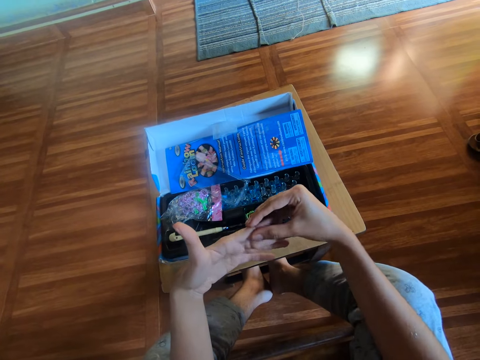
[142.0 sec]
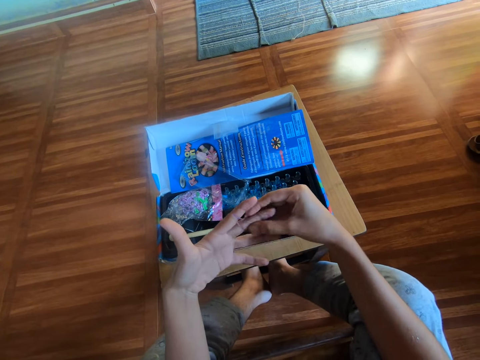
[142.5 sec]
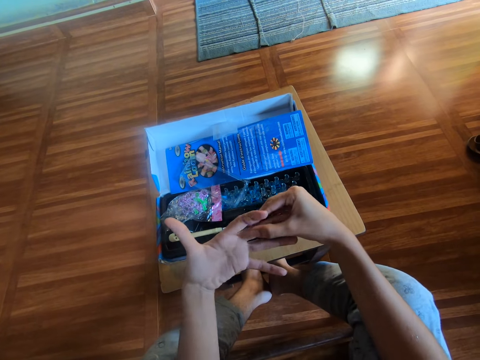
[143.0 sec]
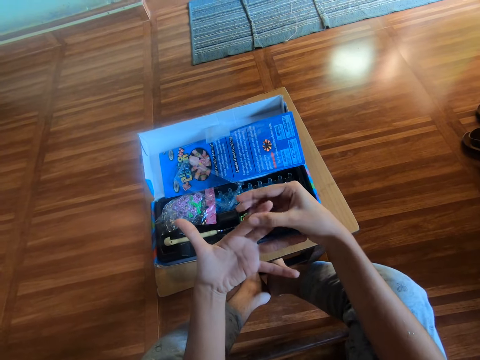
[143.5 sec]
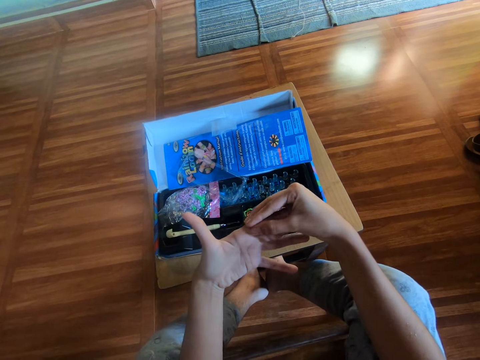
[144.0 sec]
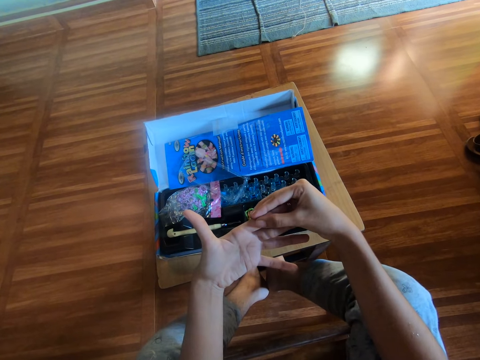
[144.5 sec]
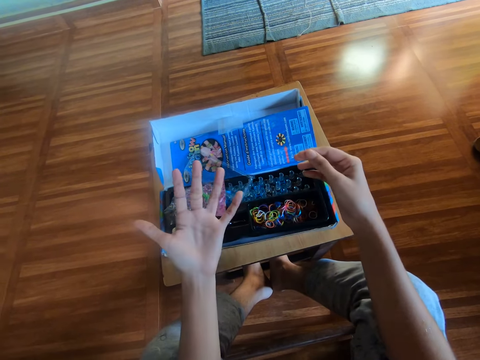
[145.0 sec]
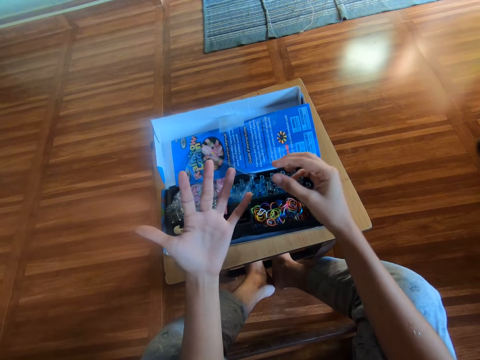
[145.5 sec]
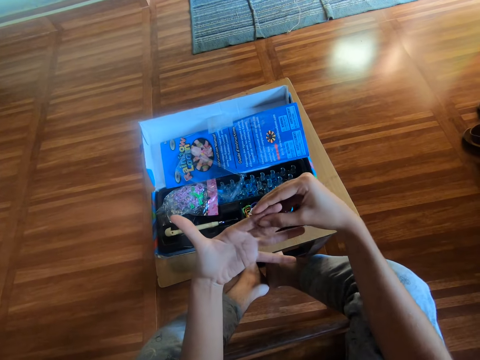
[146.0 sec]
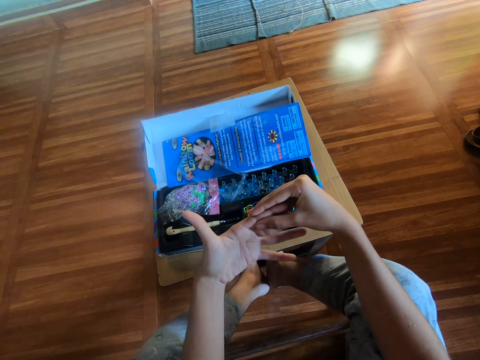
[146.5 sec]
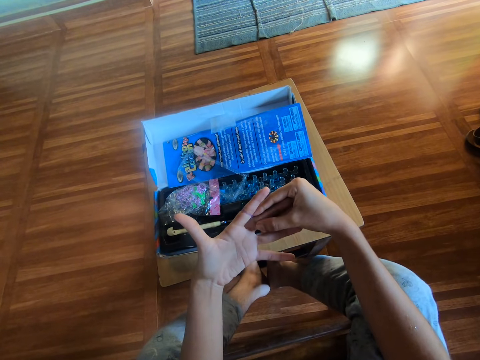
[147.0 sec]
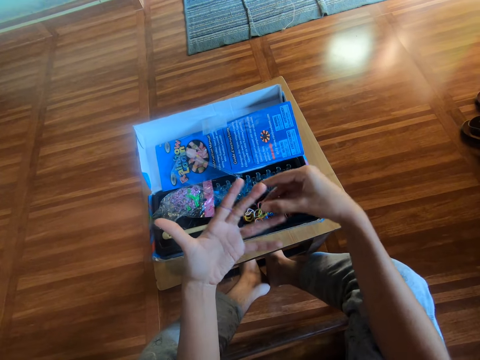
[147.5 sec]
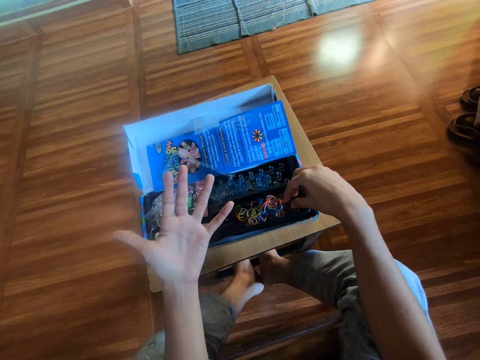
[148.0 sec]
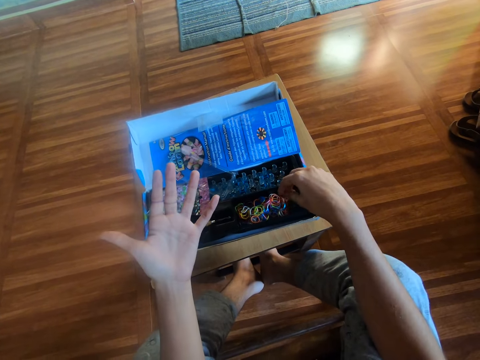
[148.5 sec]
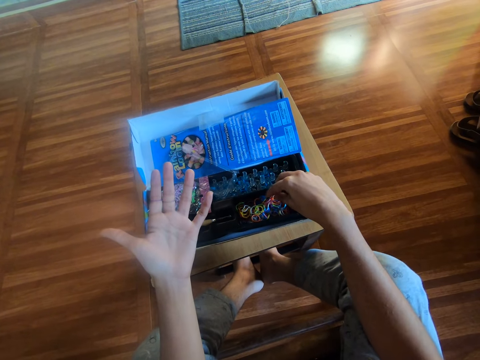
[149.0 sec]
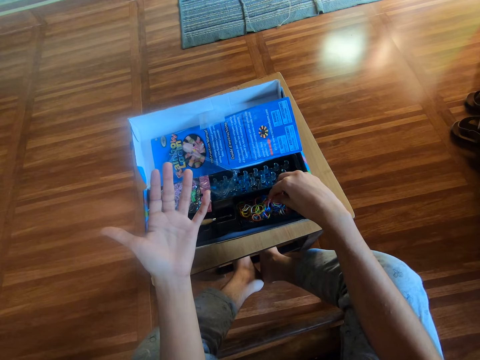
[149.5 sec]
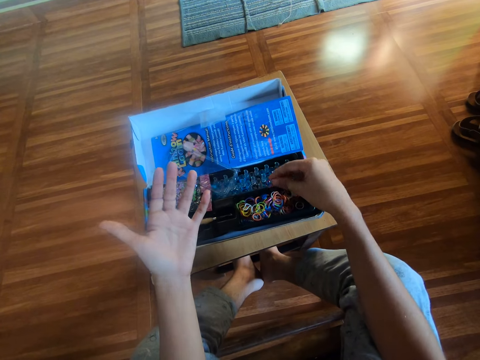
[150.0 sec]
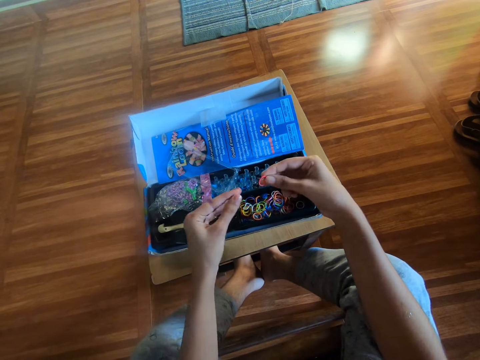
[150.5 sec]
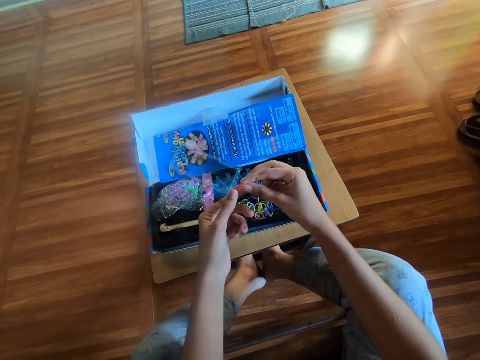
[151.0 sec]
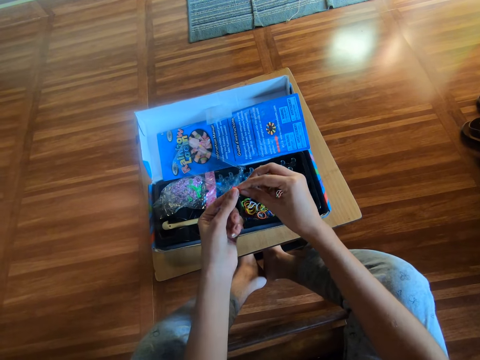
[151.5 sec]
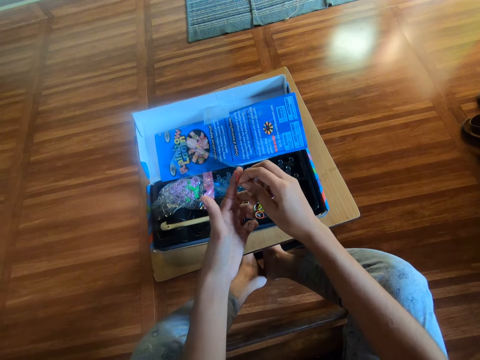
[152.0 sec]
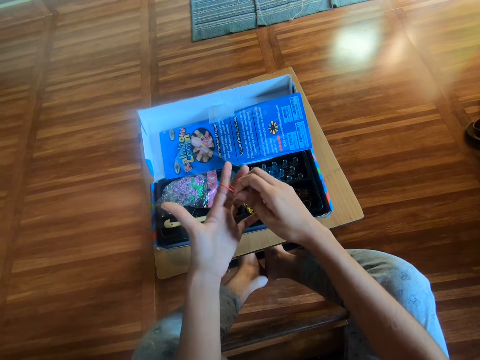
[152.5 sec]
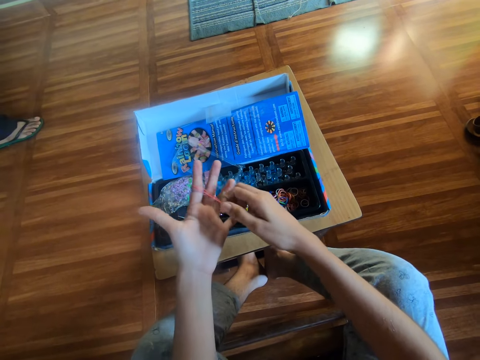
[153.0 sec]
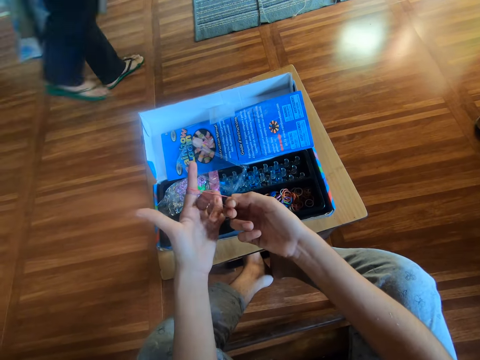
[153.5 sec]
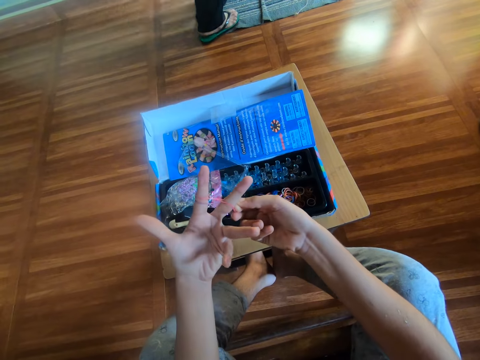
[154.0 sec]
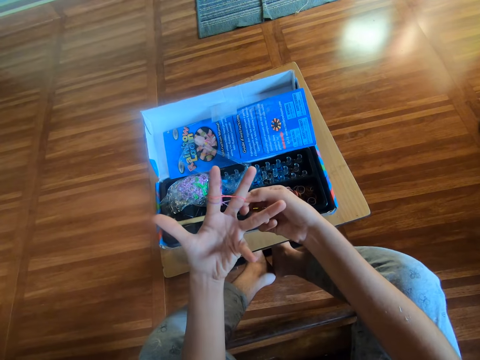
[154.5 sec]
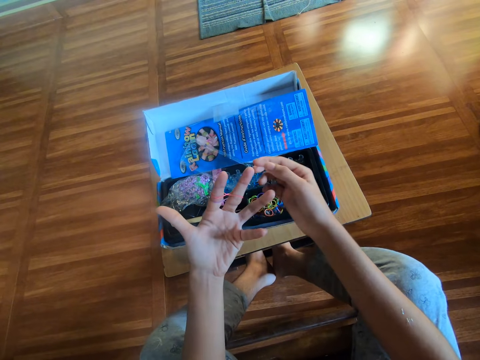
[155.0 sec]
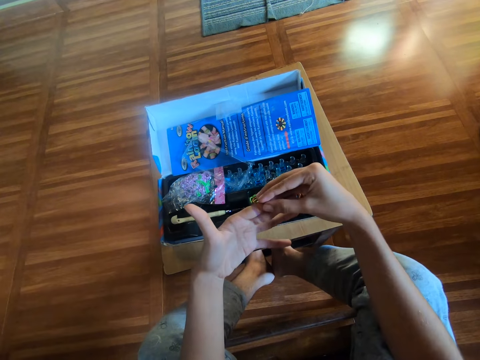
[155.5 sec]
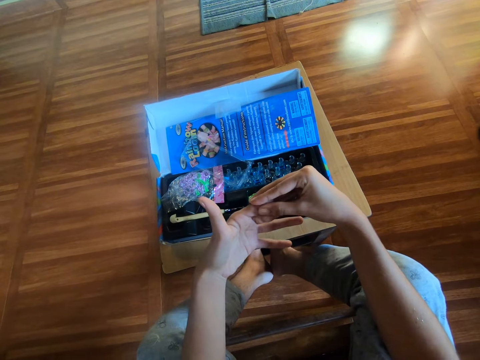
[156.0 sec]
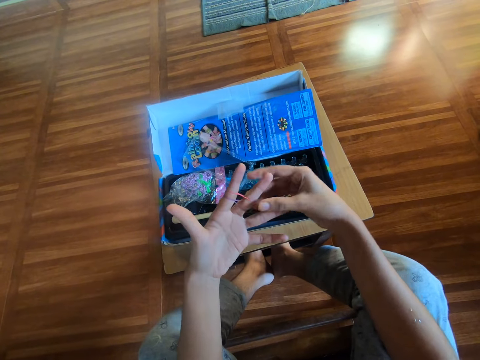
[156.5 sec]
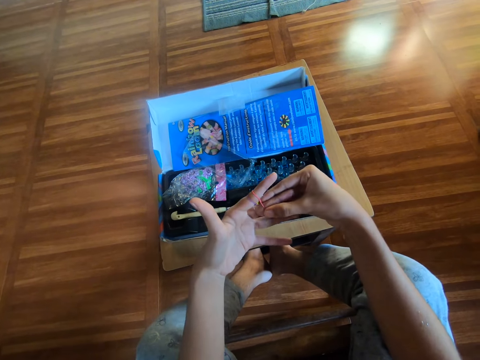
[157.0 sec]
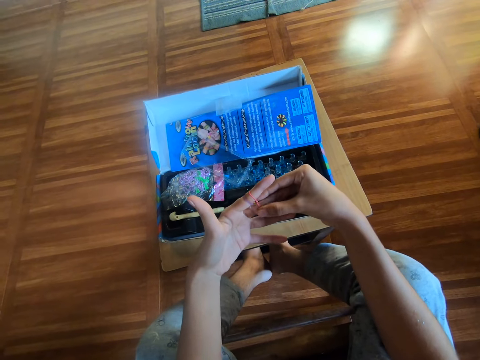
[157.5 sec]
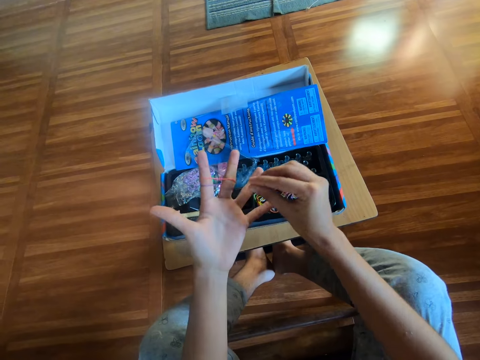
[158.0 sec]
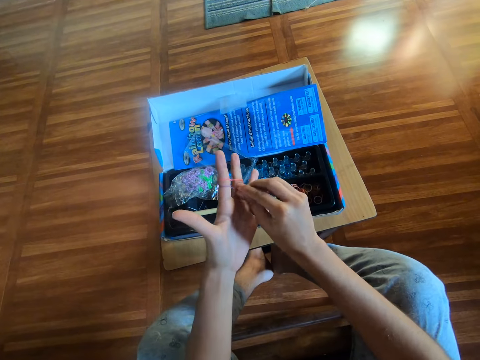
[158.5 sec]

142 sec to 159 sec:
The camera wearer picks up another rubber band in the black container with his right hand. He ties the rubber band on the fingers and makes the craft with the rubber band on his left hand. A person passes by the camera wearer. The camera wearer ties the rubber band on the fingers.

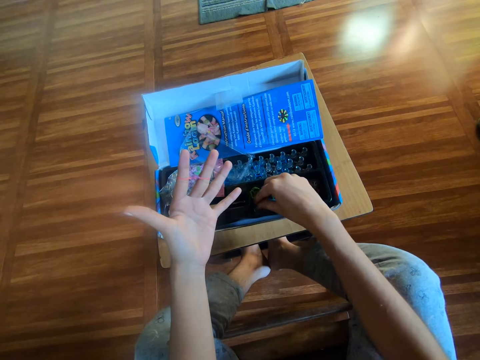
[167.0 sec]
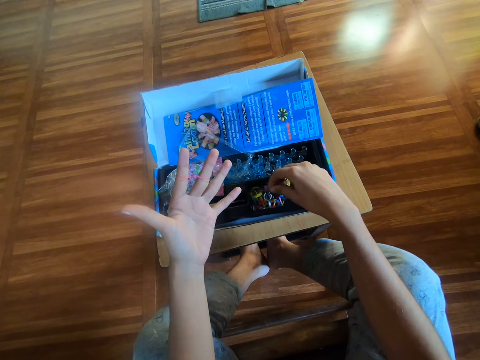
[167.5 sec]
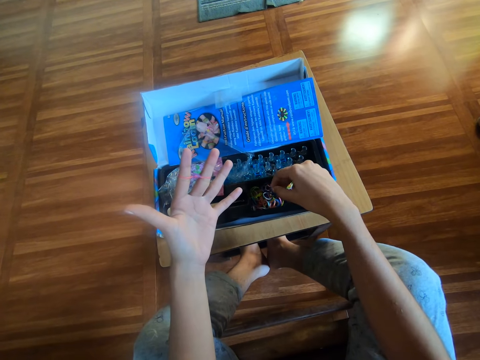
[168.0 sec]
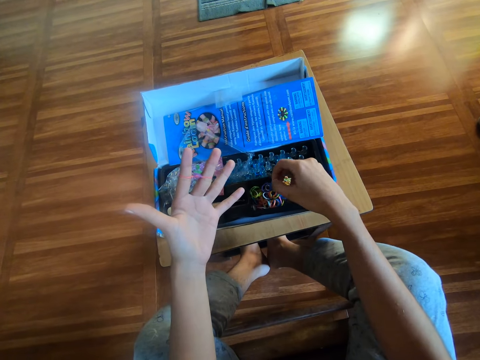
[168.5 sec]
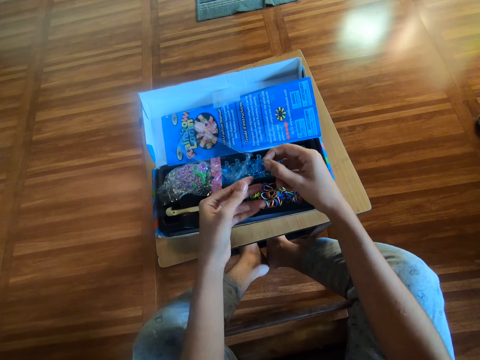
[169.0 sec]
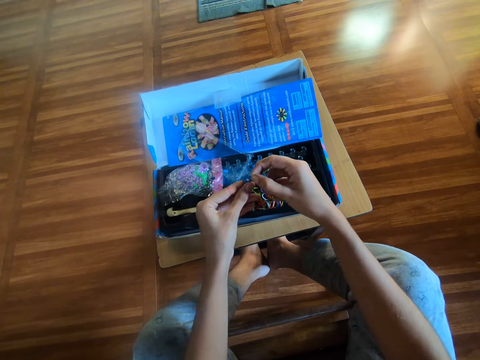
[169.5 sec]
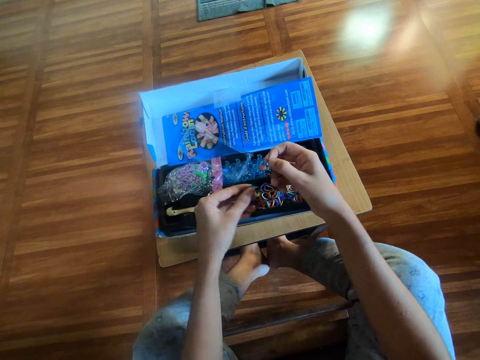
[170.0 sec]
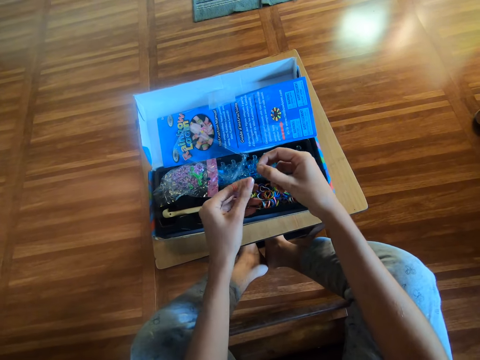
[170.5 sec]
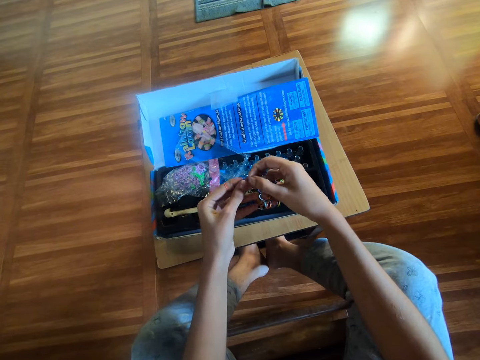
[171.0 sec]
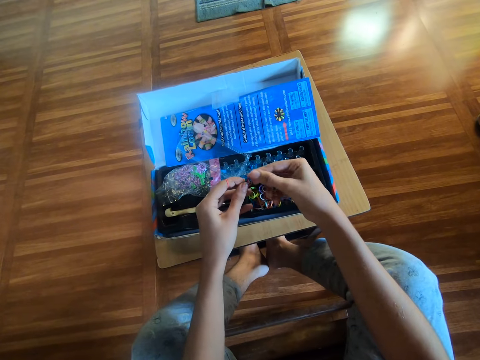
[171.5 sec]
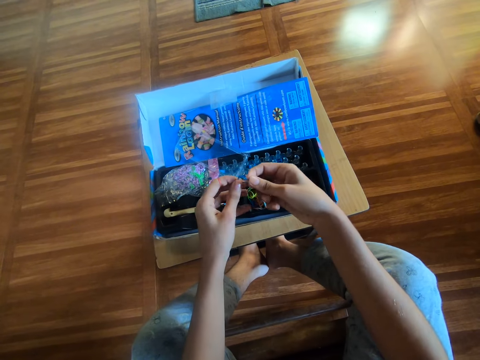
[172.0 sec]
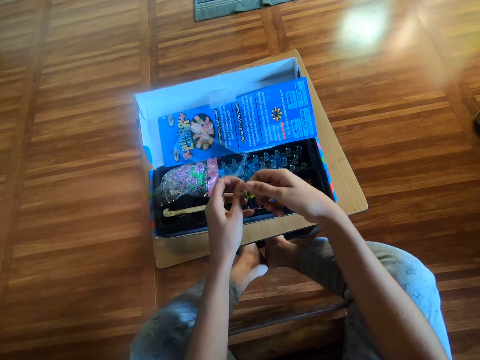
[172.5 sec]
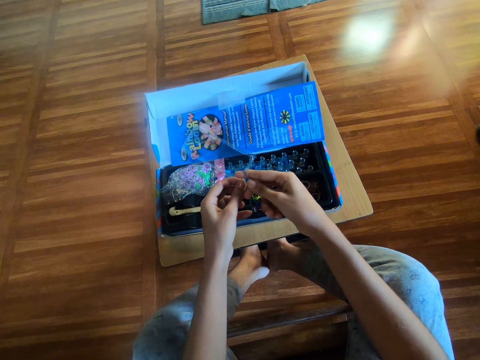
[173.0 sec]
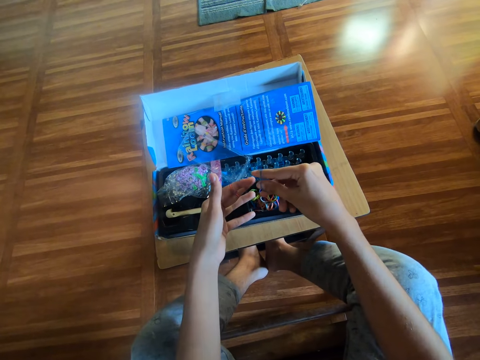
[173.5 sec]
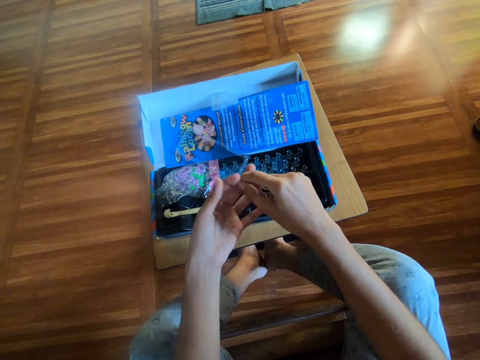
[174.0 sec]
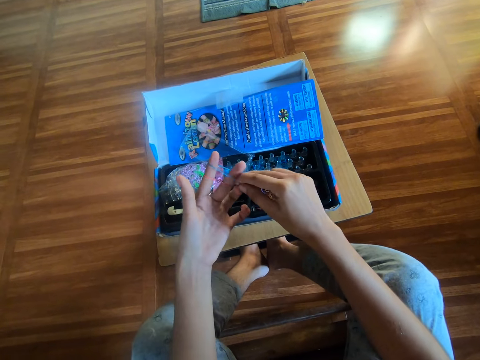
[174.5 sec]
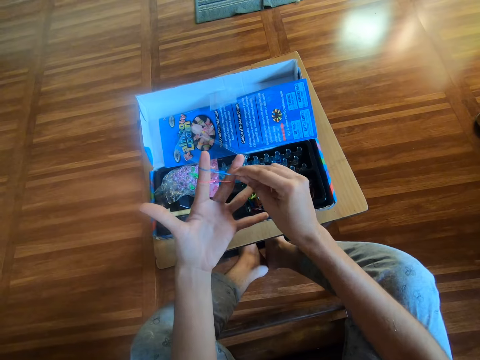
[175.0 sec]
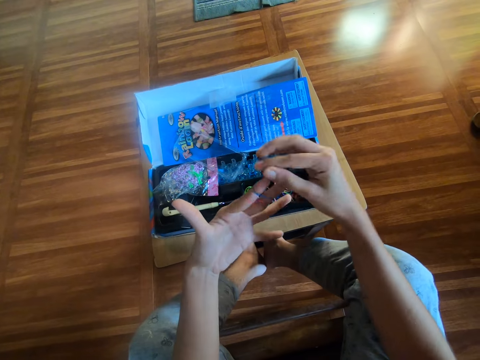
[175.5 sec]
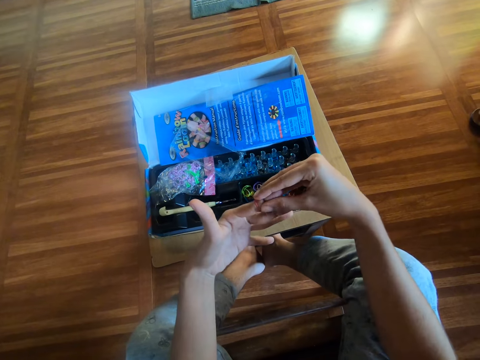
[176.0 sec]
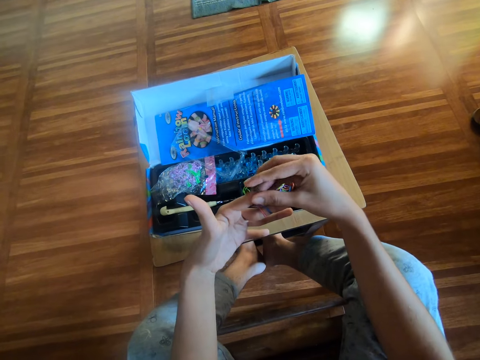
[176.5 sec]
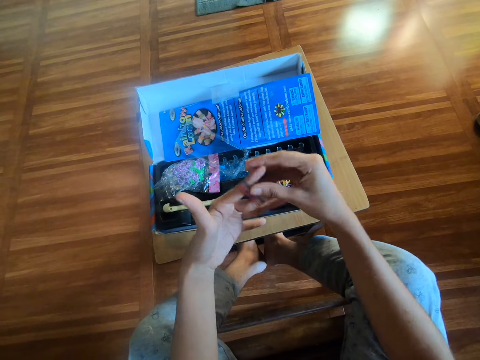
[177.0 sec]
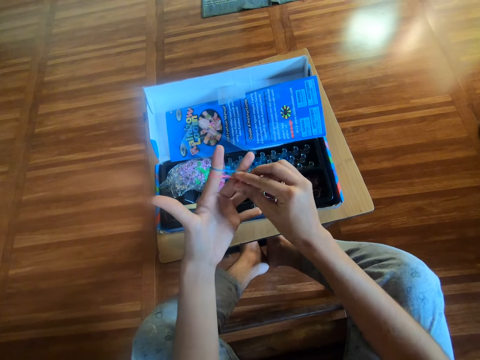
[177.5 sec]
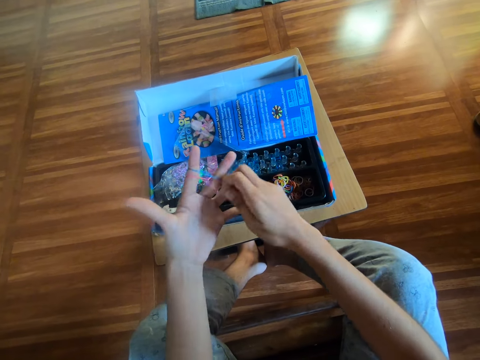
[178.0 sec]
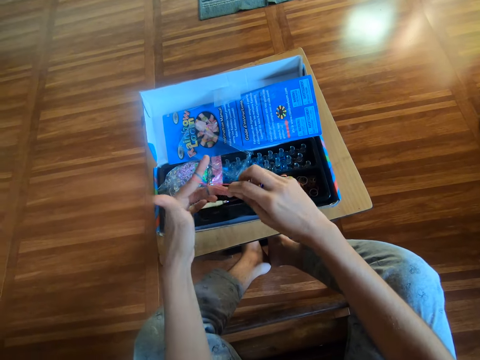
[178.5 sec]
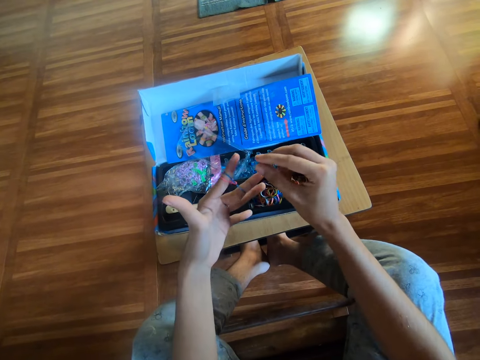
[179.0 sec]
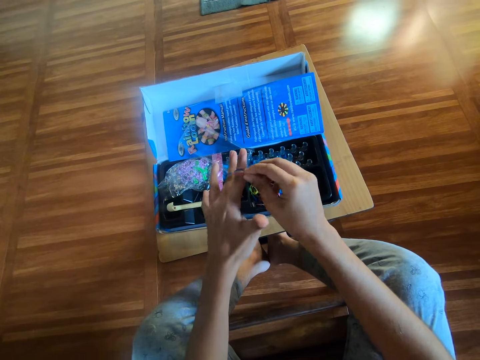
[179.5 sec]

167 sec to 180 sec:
The camera wearer picks up rubber bands with his right hand. He ties the rubber band on the fingers. He separates the rubber bands with his hands. He makes the craft on his left hand with the rubber band in his right hand.
